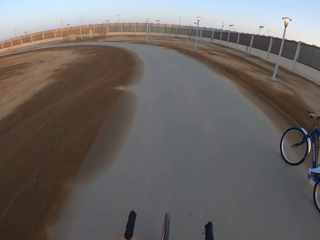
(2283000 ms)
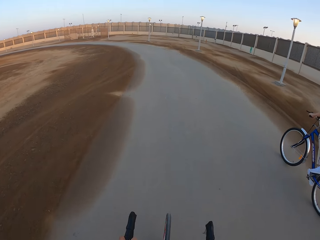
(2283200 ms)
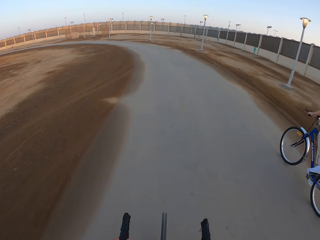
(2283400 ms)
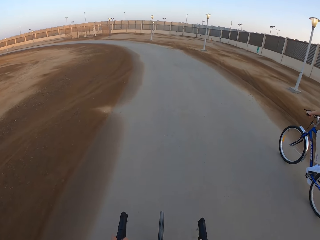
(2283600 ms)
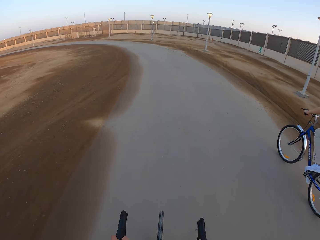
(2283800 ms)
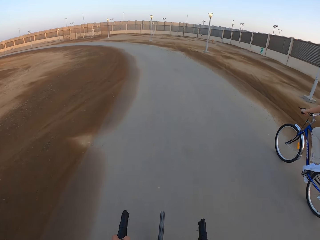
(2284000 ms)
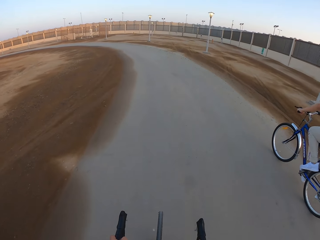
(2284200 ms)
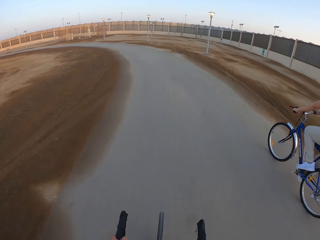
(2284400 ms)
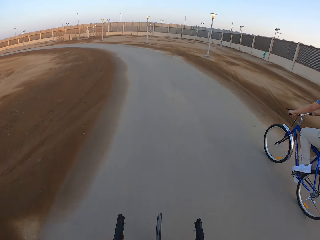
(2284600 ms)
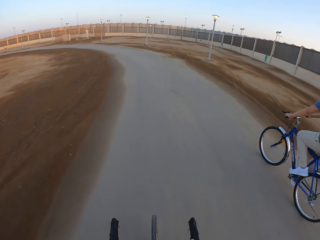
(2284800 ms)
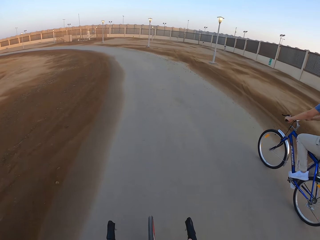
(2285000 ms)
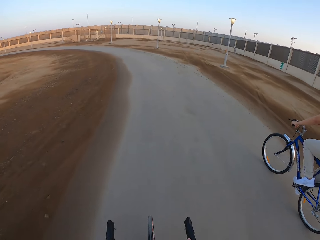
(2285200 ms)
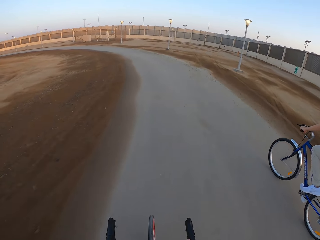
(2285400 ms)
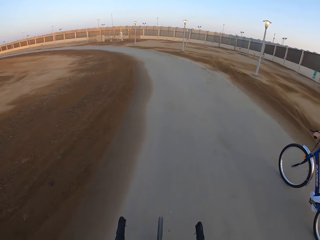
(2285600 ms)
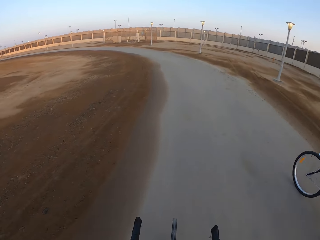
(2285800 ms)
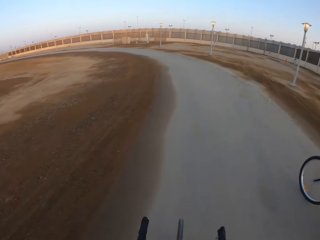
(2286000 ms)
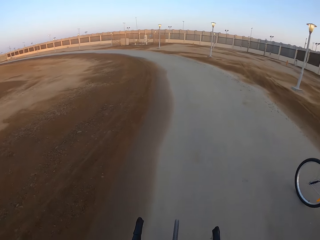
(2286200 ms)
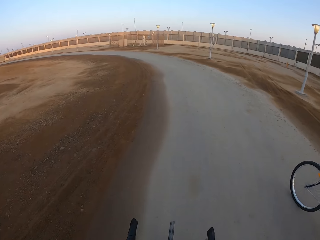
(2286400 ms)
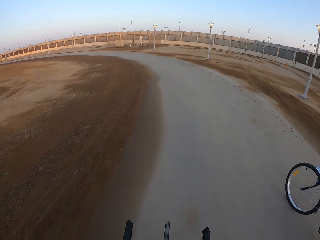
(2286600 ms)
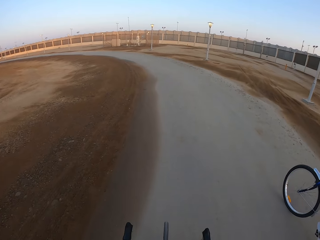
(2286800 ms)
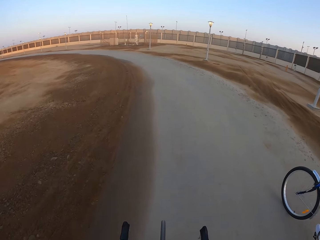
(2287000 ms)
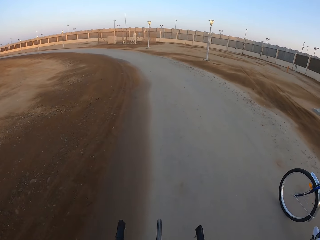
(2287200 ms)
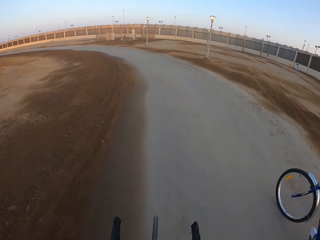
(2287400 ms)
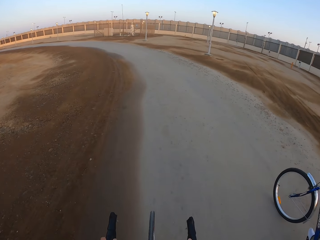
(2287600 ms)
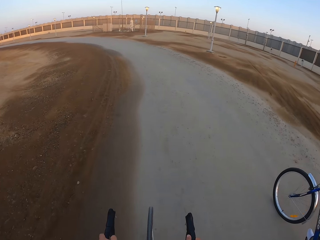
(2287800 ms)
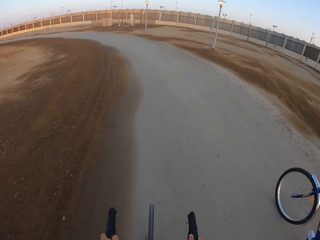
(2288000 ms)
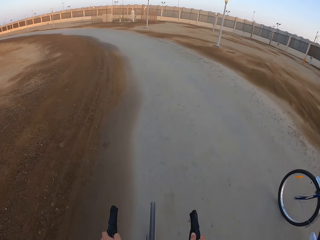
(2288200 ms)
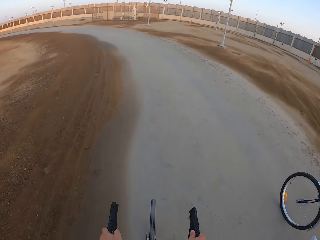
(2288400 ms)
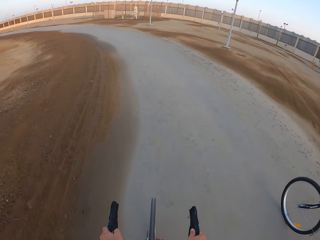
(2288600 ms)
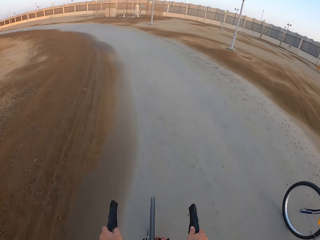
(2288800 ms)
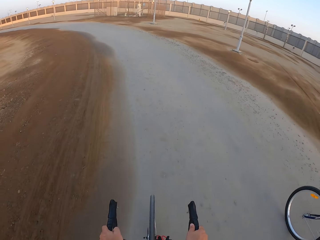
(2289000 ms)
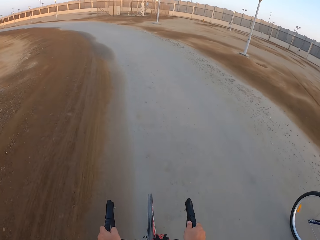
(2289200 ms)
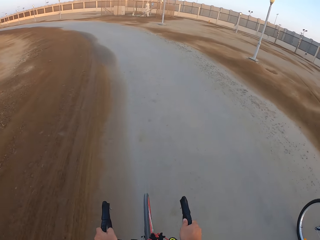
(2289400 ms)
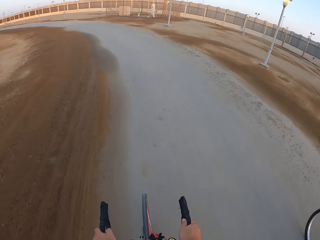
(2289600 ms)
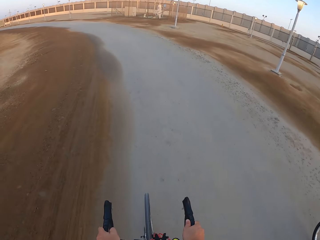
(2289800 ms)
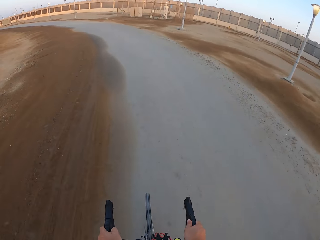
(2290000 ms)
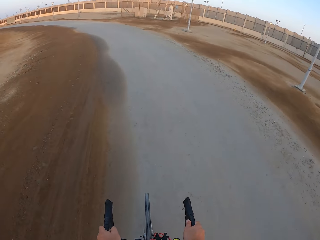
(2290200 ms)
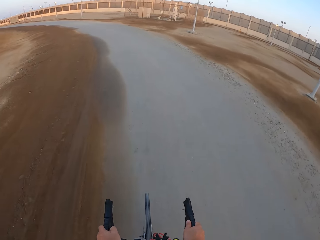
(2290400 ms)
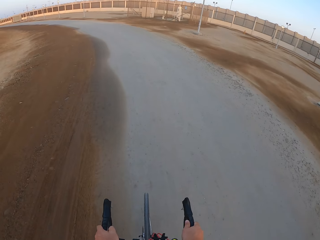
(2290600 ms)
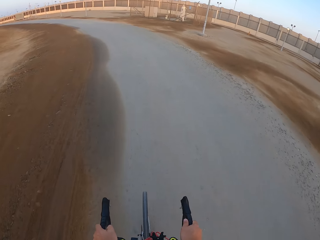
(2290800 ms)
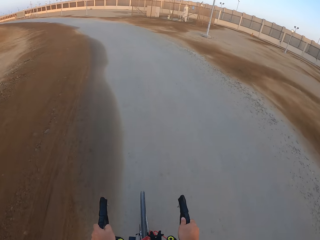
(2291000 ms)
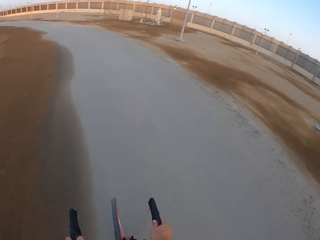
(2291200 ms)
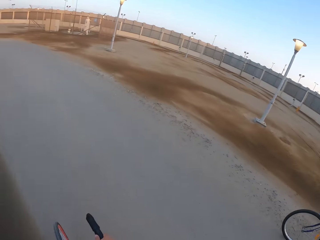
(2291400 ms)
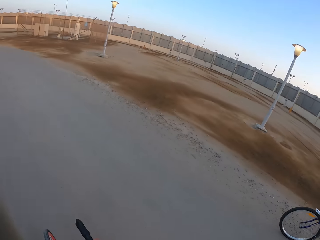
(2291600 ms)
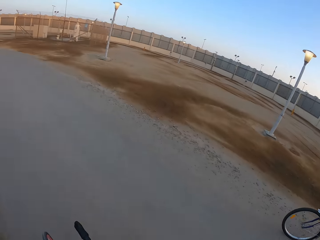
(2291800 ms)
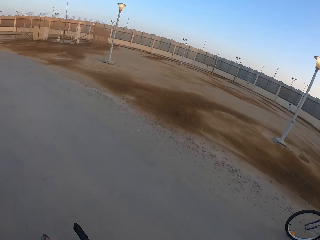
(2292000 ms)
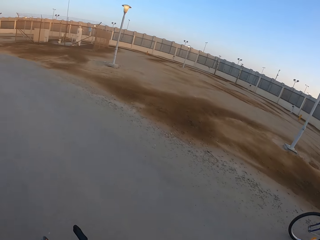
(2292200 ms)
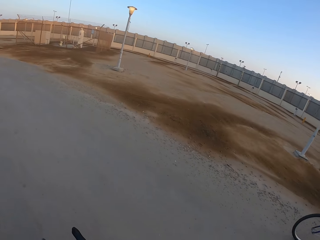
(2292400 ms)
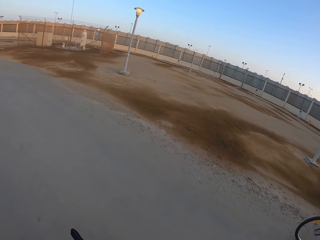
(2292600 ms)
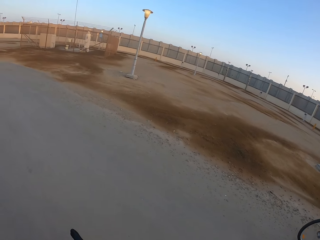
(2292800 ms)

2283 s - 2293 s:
A man rides the bike. The camera wearer rides the bicycle.

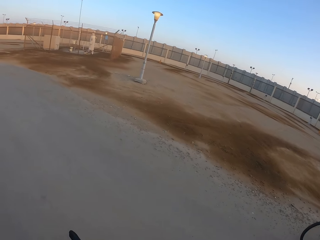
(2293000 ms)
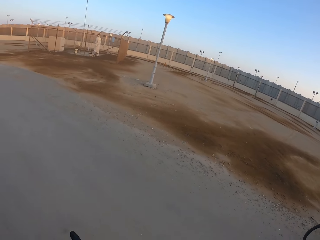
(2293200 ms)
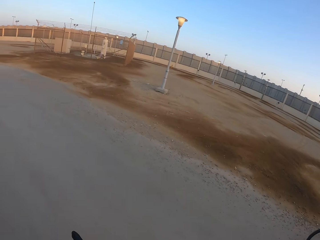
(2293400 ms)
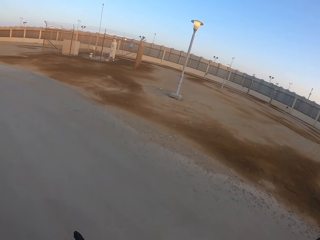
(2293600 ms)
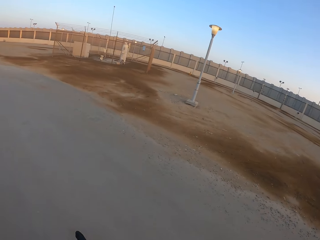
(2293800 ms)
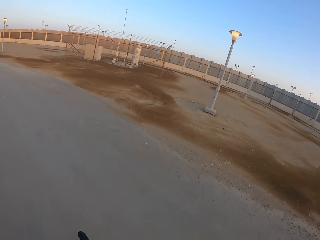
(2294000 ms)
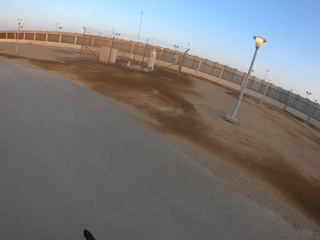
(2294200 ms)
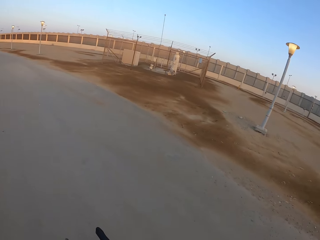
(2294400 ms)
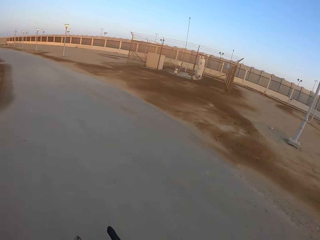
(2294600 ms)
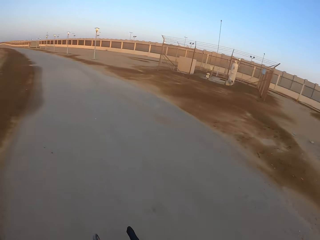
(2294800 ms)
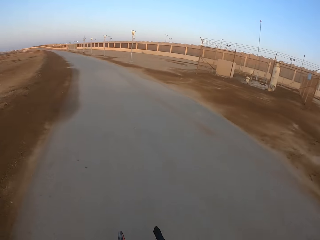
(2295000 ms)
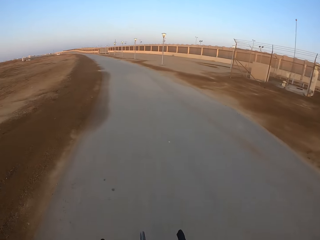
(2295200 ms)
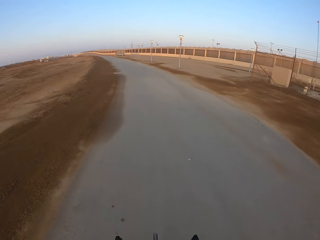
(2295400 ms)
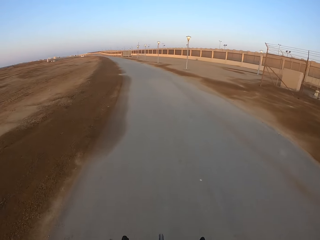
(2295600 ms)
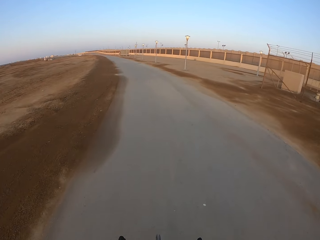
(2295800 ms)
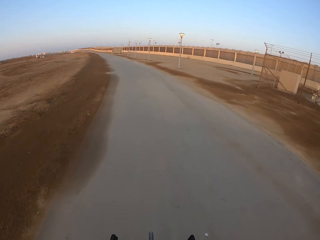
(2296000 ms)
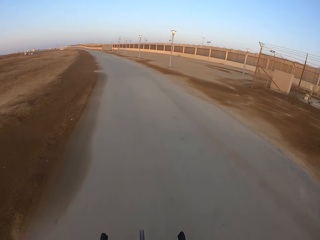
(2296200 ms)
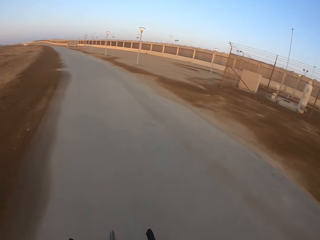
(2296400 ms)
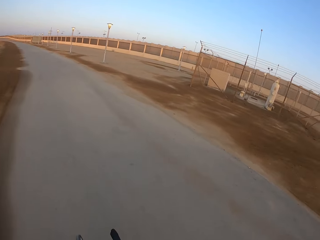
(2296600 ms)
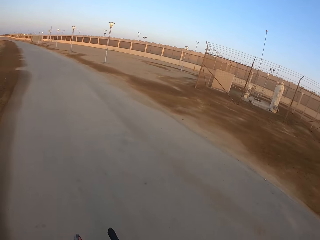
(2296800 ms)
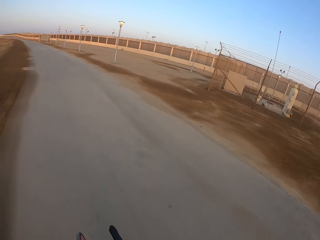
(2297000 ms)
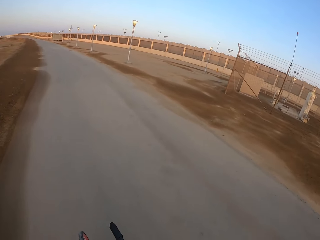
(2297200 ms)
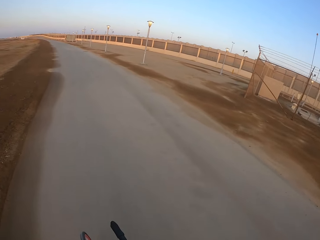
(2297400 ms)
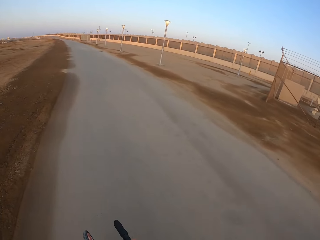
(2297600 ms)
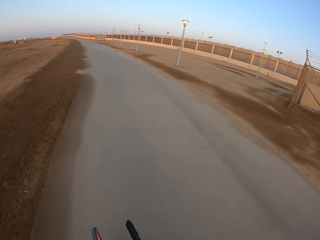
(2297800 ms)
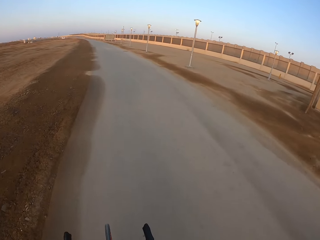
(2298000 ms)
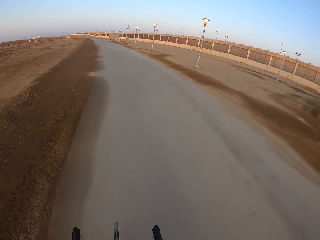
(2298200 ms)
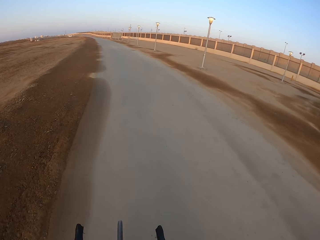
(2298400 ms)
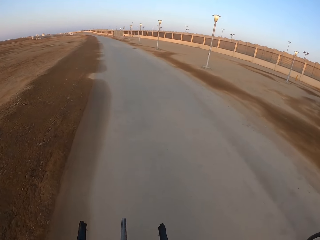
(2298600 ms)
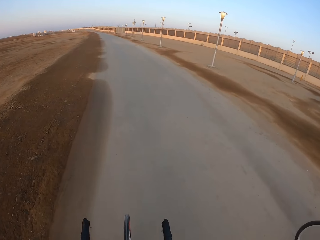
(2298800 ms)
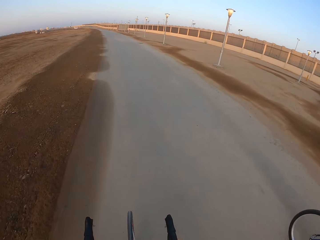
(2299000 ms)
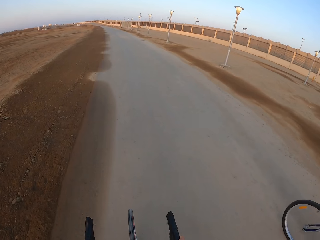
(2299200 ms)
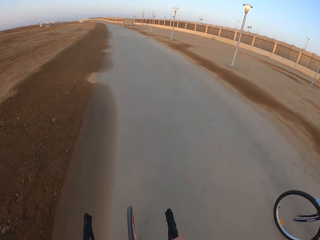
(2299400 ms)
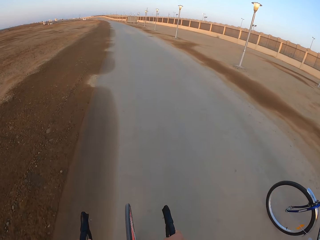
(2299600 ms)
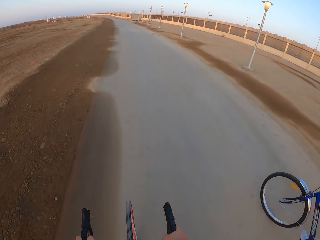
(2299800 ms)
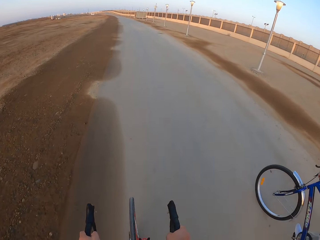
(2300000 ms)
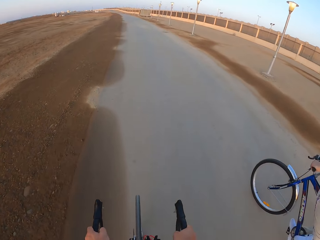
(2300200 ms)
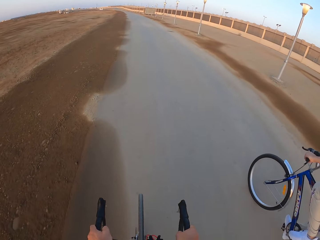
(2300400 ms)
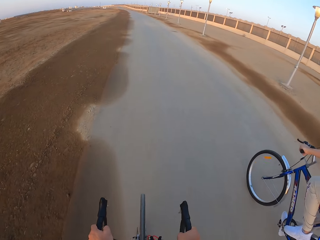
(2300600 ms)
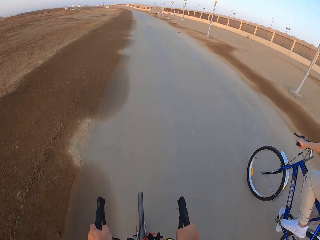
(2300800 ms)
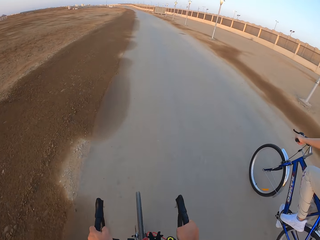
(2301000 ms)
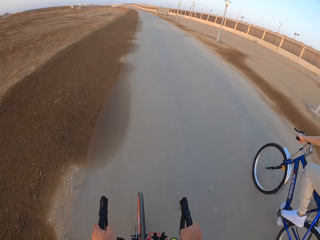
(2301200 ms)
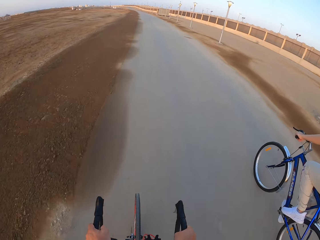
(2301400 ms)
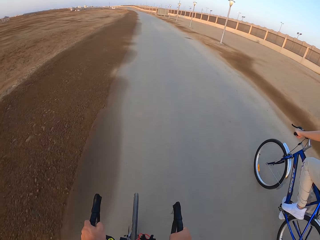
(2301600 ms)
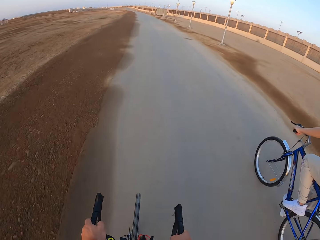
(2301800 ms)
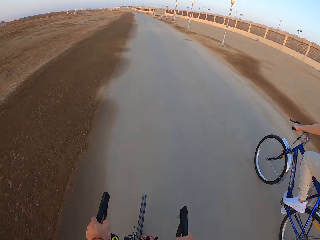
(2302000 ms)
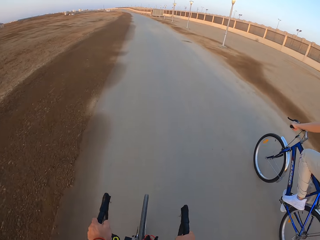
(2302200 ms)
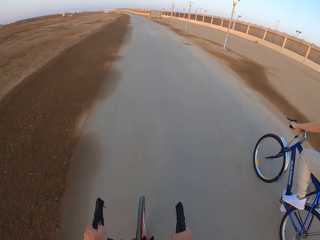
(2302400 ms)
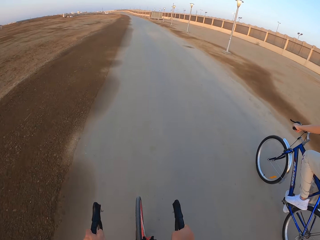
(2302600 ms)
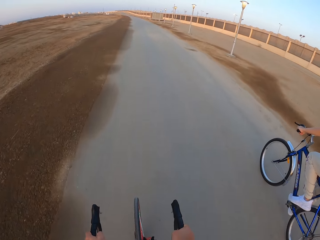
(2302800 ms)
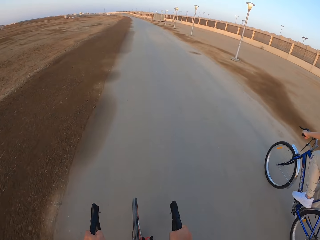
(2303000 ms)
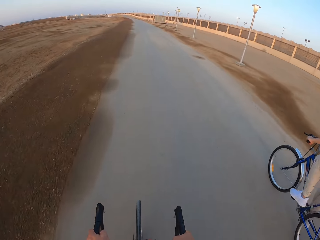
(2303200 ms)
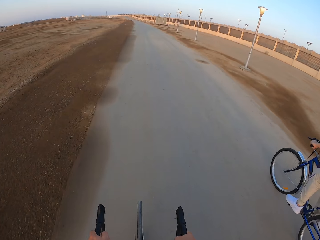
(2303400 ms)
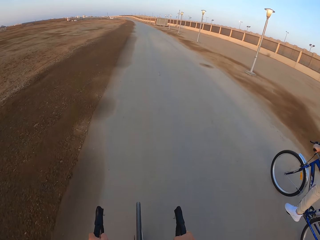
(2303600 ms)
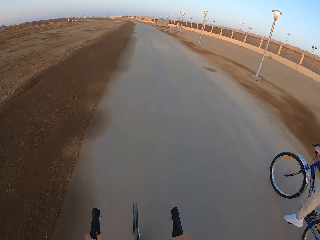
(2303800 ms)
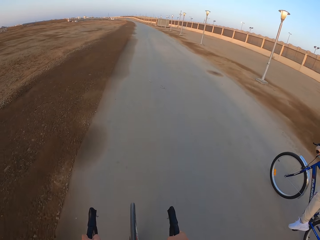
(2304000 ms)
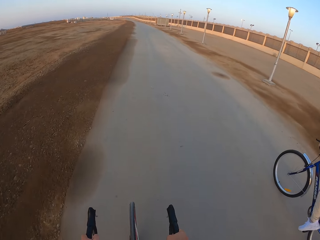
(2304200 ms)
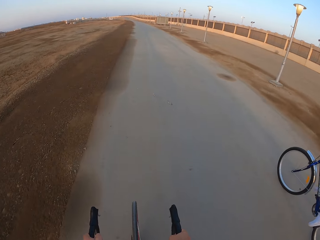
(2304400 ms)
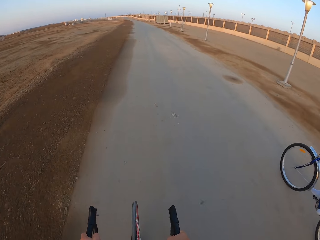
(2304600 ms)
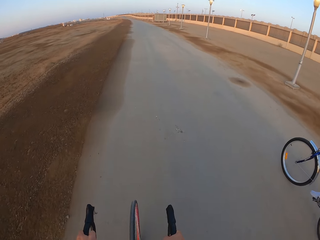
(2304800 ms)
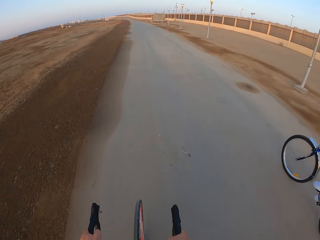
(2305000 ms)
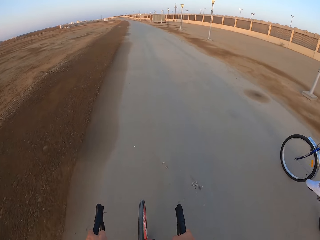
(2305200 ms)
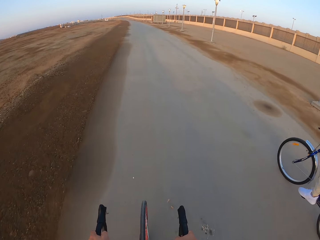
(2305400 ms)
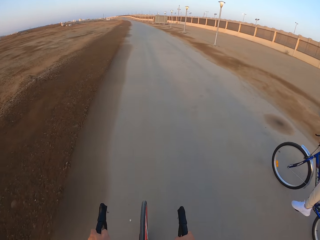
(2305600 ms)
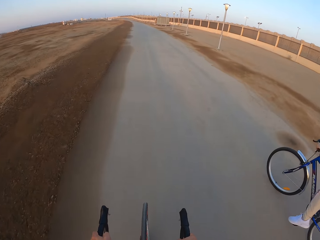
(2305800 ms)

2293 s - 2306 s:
The camera wearer looks around. They ride the bicycle. A man rides the bicycle.
